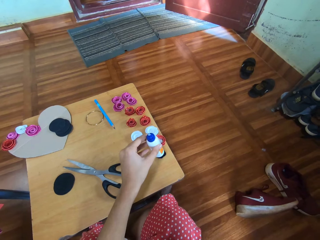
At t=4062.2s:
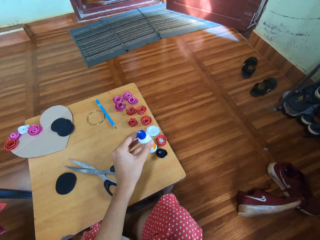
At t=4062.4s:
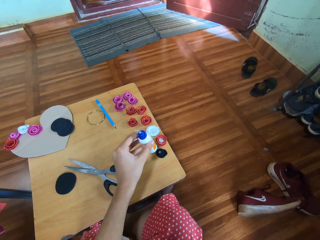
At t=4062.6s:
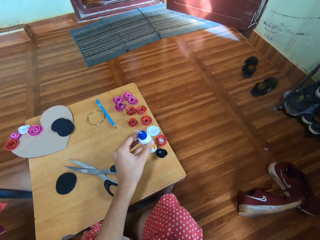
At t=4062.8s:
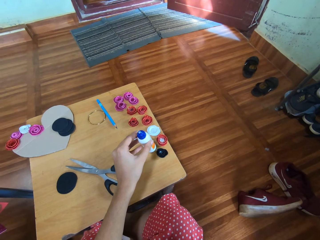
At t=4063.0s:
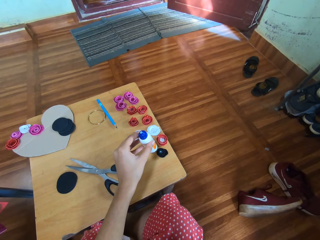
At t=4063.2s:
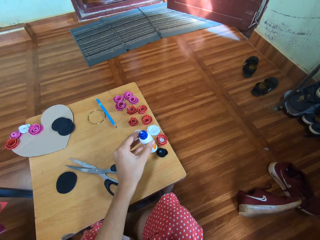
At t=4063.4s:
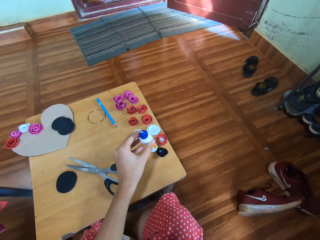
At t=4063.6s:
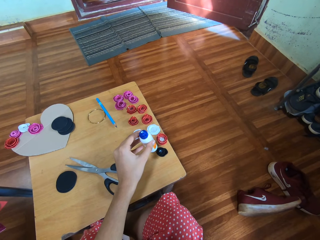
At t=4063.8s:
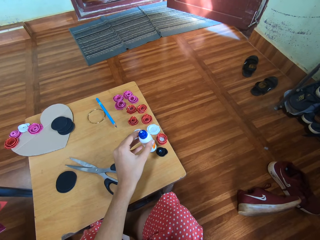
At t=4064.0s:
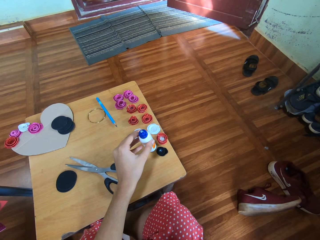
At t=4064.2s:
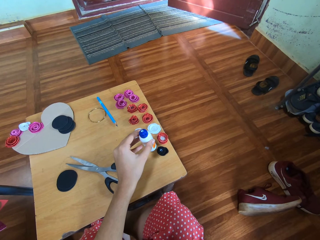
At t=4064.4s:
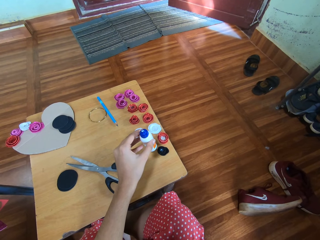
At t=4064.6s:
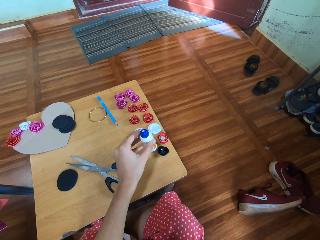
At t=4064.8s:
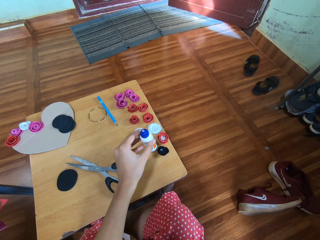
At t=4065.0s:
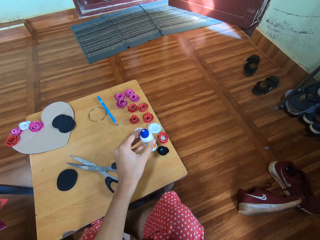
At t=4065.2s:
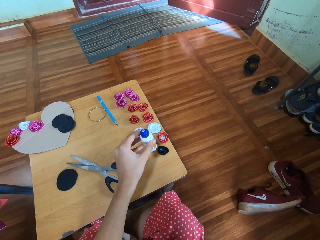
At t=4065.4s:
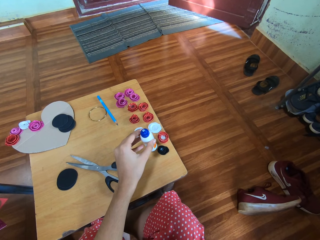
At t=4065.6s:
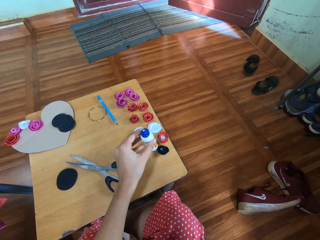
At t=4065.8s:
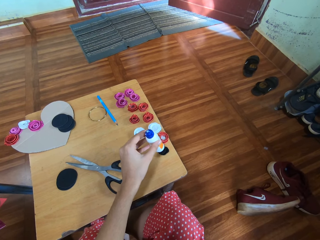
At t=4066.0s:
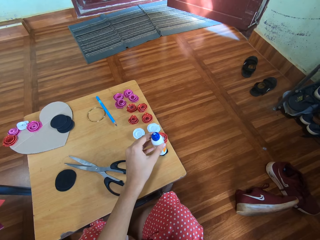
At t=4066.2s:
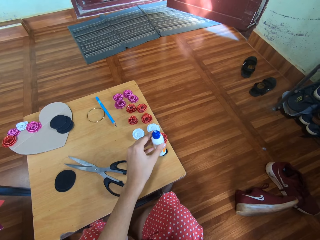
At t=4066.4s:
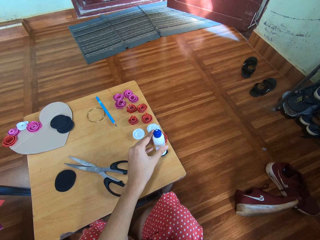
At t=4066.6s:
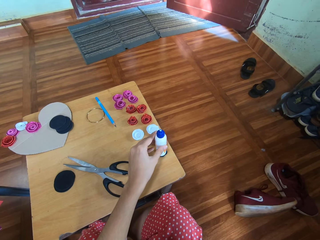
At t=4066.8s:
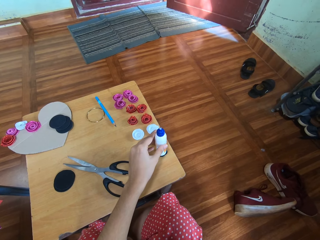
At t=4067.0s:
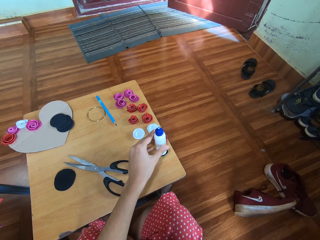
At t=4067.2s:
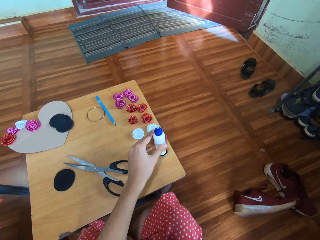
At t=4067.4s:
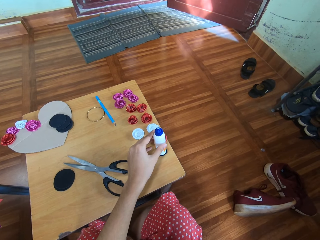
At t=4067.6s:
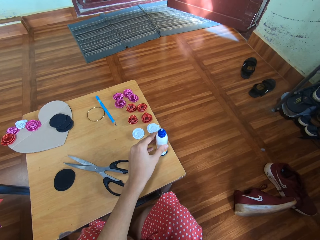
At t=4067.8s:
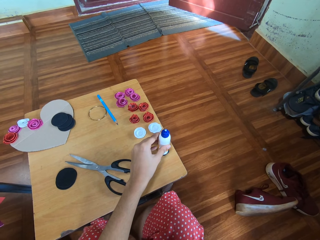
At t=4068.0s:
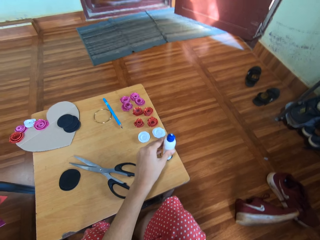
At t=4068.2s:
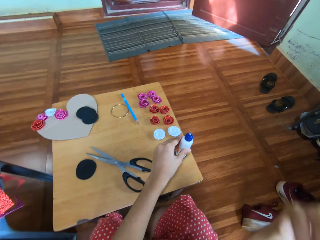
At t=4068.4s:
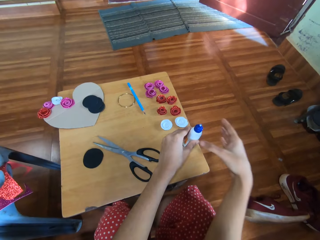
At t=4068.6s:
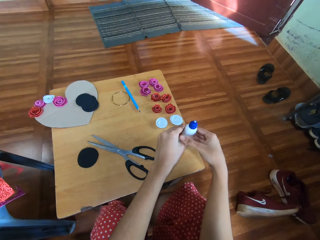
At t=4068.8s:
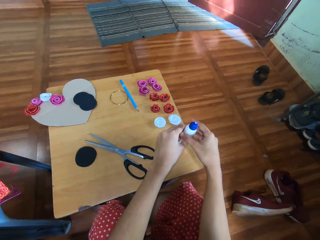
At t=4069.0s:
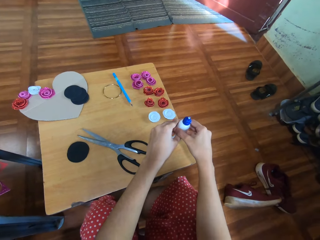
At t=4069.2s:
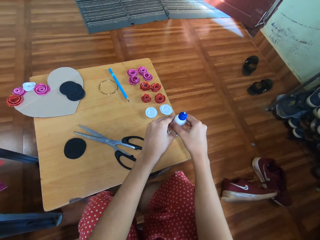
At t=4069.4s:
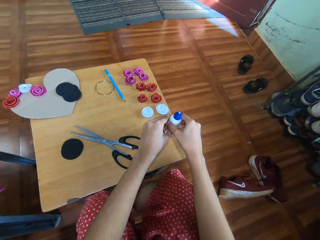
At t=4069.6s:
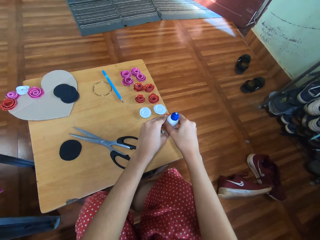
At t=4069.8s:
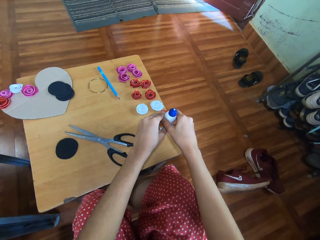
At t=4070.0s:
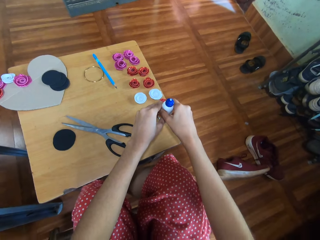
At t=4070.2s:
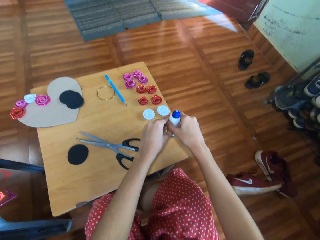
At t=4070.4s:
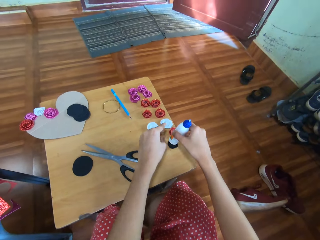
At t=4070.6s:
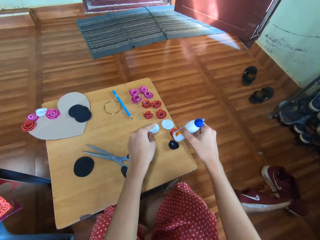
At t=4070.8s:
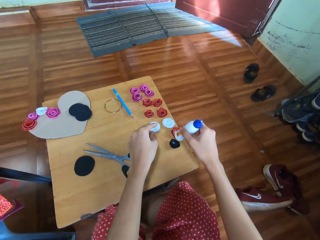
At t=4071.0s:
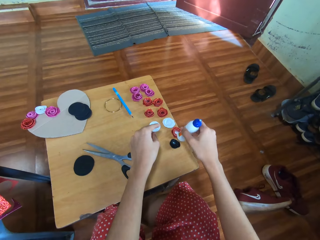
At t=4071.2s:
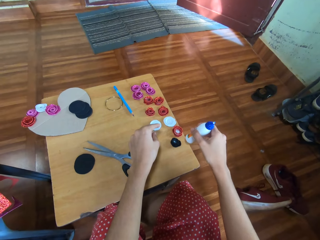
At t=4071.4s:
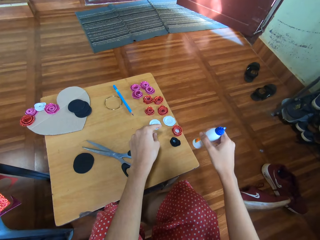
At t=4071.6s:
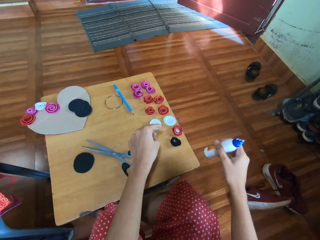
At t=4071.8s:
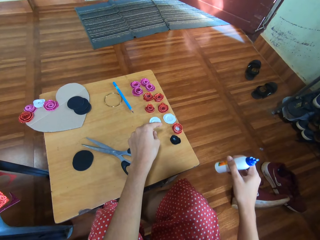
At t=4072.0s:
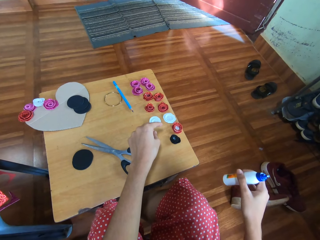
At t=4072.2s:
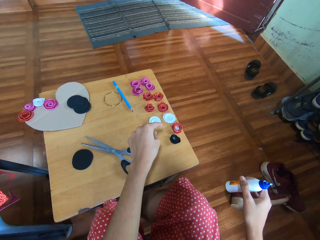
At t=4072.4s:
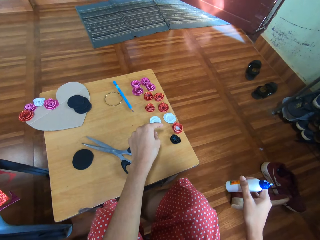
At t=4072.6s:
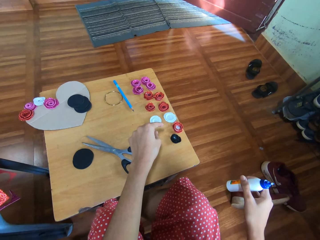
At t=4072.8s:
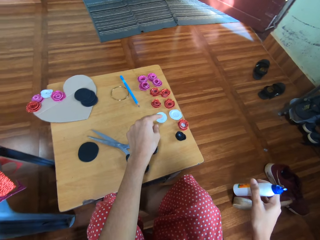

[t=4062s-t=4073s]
The camera wearer holds the glue bottle. They place the glue on top of the black craft. They hold the glue with both hands. They lift the glue from the black craft.

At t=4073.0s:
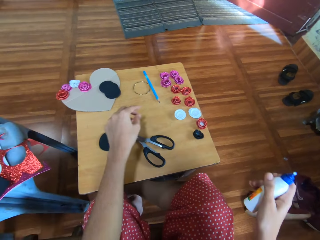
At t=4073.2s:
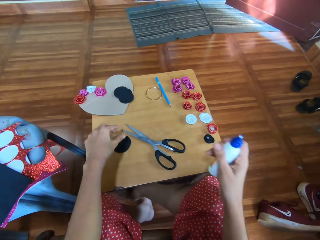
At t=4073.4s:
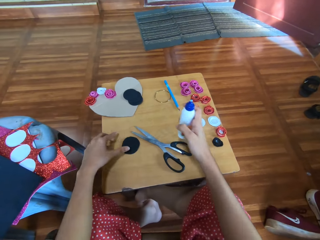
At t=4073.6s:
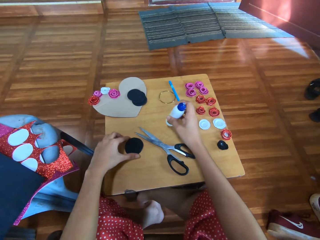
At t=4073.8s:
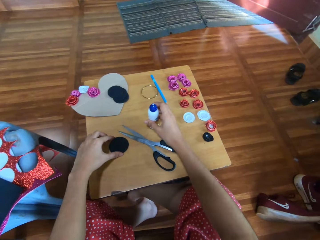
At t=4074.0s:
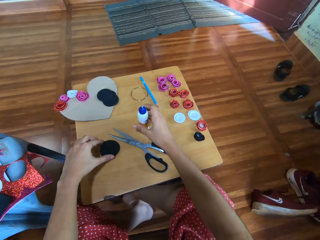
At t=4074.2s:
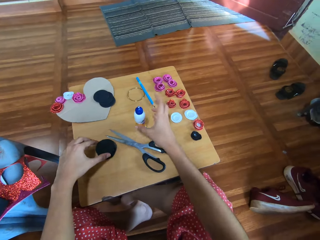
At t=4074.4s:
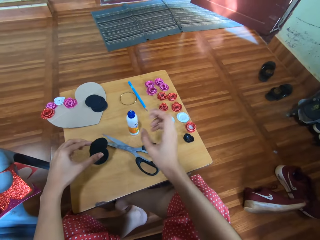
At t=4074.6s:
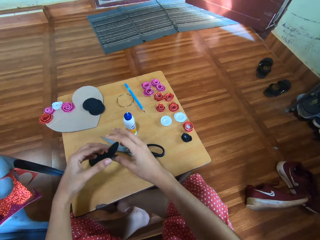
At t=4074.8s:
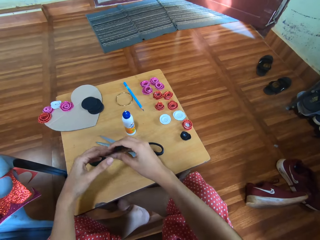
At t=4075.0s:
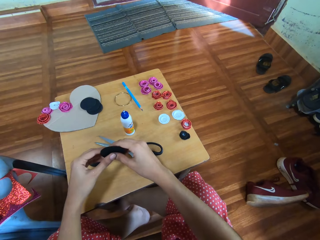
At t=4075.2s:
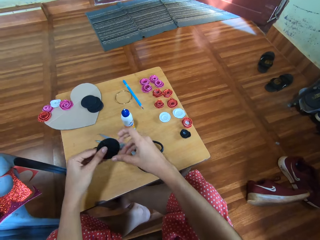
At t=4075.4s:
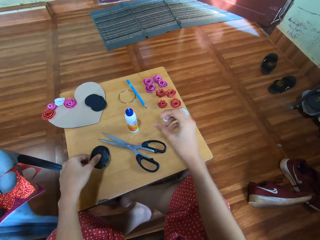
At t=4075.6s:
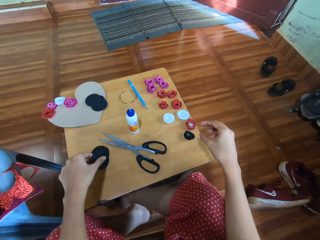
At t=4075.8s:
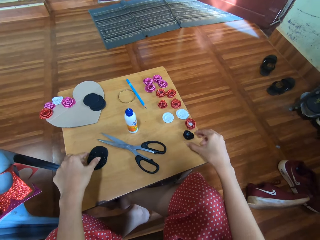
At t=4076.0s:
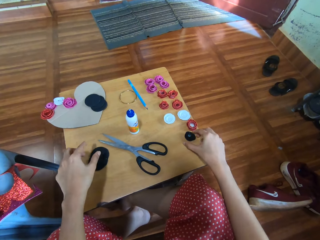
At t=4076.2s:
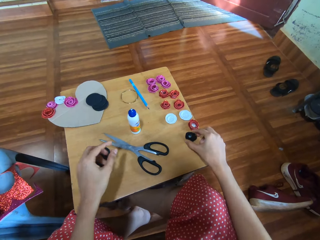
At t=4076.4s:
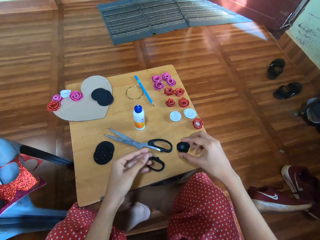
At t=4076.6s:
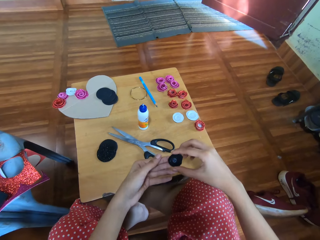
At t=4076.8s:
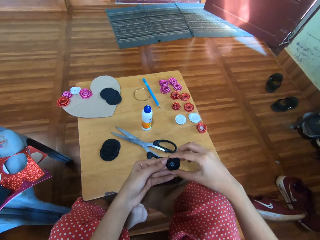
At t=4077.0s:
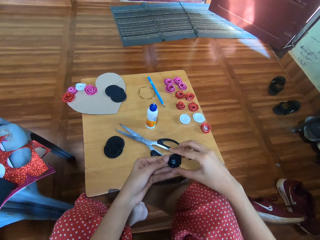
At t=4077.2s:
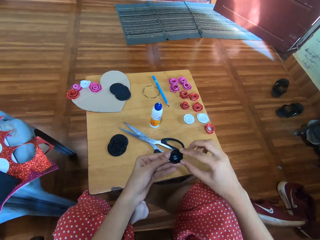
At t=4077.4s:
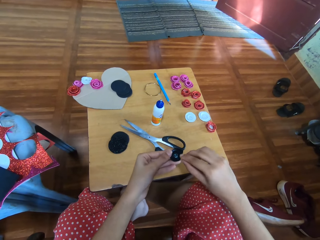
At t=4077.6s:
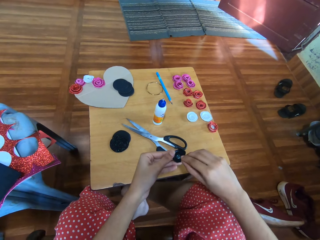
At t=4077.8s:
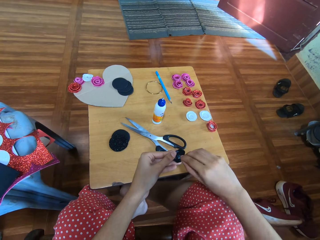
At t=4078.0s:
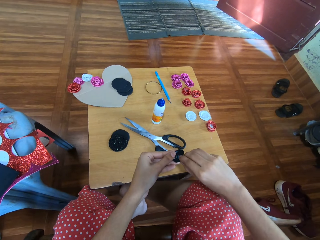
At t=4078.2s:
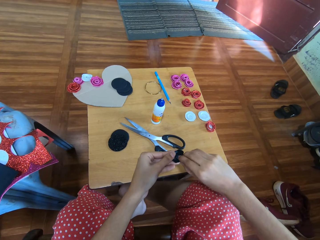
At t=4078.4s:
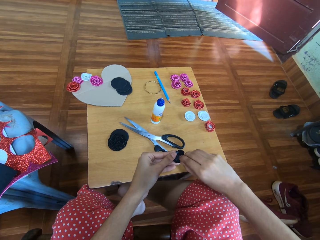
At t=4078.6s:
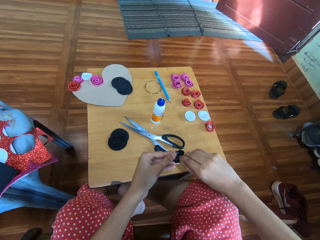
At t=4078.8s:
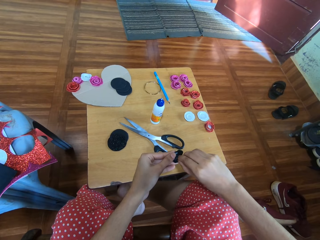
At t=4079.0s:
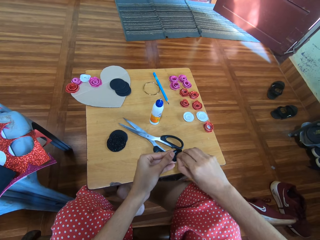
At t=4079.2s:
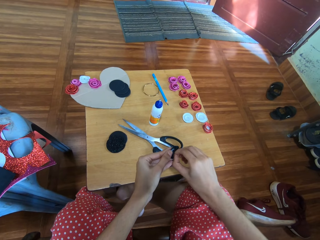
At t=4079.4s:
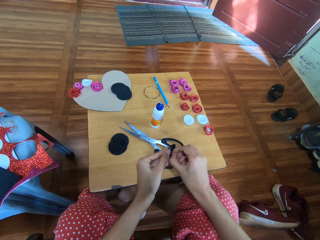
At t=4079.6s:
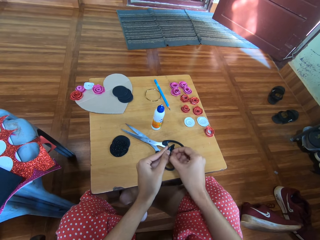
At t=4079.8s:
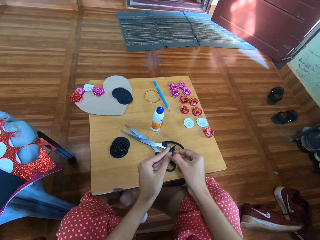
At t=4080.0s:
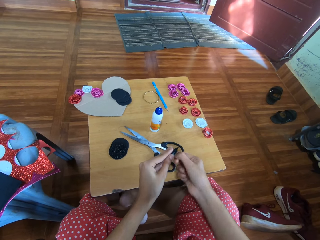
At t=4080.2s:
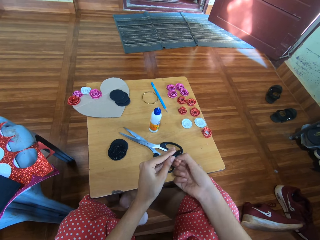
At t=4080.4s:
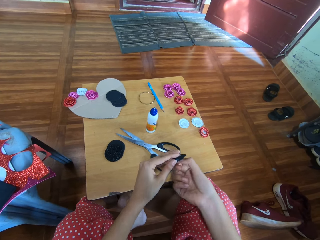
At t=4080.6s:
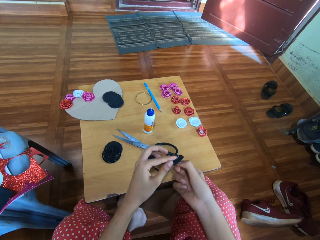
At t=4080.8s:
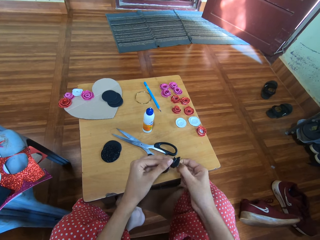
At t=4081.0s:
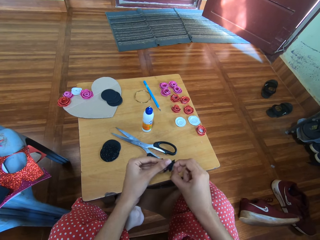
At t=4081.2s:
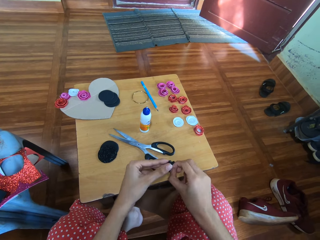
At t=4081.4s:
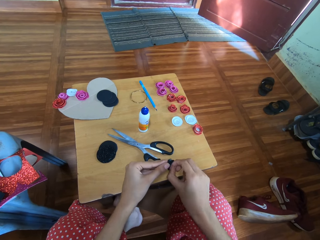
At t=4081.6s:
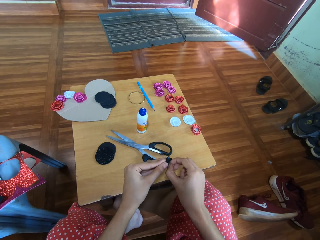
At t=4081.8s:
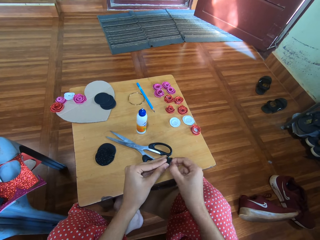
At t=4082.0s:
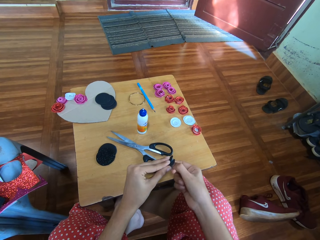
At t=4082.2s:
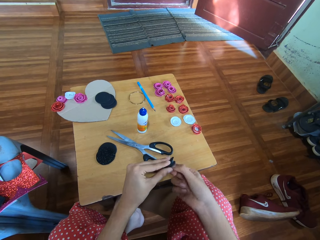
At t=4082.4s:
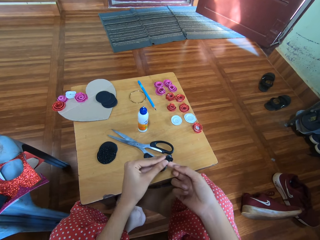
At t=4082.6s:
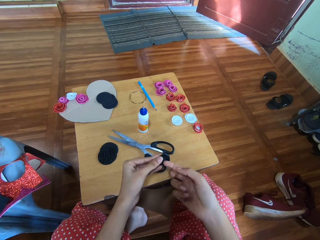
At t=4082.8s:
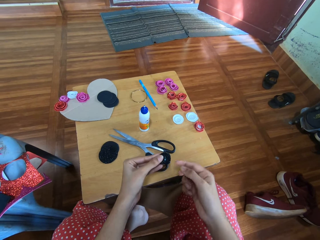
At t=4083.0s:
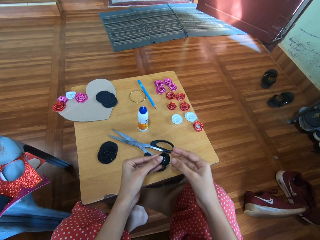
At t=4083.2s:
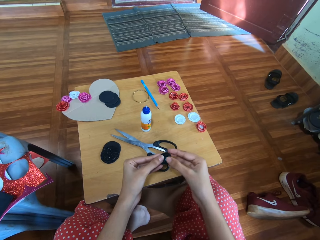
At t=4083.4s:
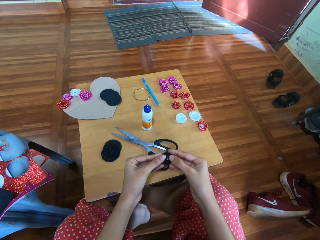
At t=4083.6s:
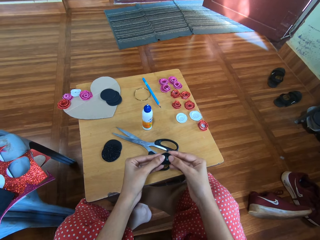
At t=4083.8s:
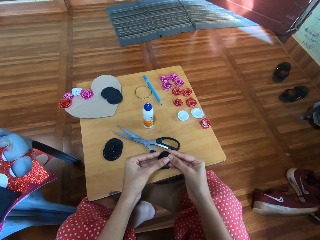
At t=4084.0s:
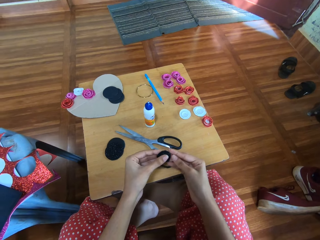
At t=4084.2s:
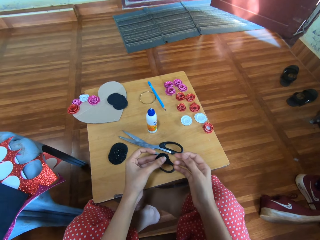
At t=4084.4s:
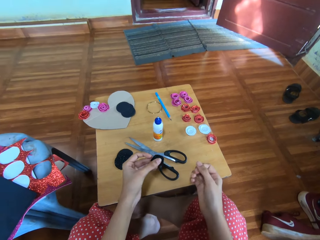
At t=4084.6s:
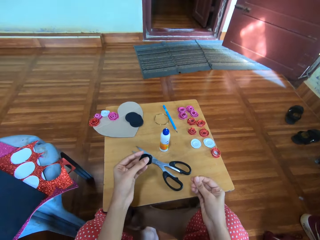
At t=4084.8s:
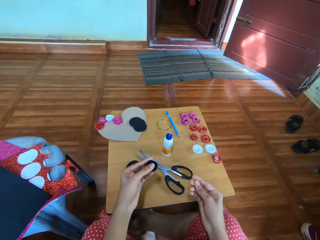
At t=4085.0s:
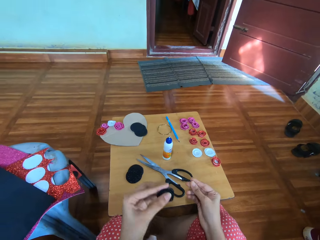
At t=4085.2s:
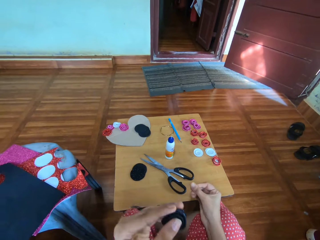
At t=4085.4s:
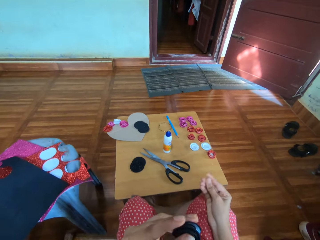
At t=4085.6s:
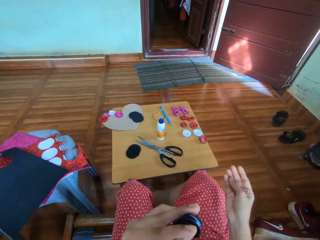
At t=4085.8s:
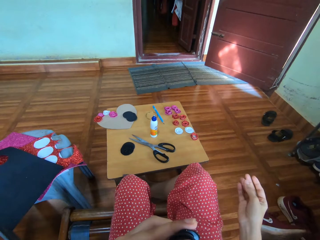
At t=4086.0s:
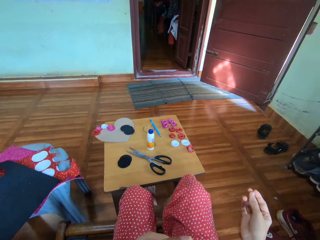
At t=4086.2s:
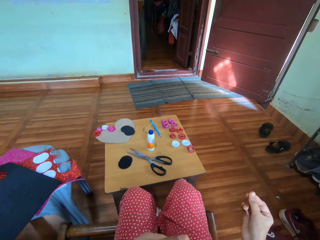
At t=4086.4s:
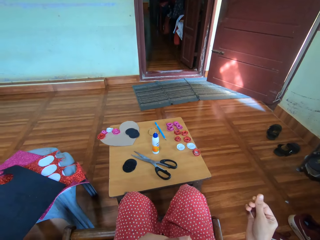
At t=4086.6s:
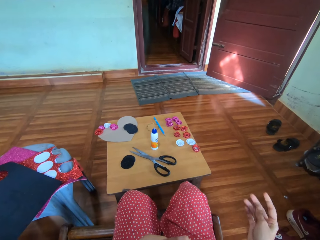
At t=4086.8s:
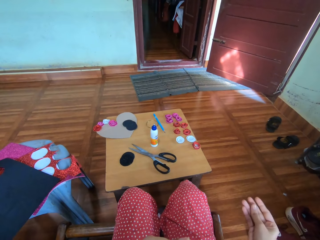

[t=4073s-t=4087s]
The camera wearer drops the plastic bottle. They pick up a black craft or black material. They drop the black craft. They pick up the black craft. They adjust the black craft. They twist the black craft. They rub their right fingers. They lift up the black craft.
